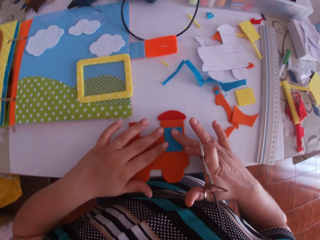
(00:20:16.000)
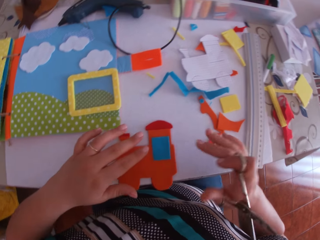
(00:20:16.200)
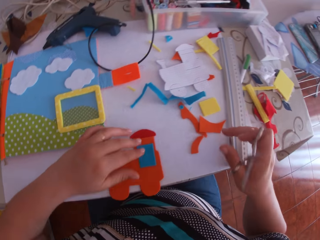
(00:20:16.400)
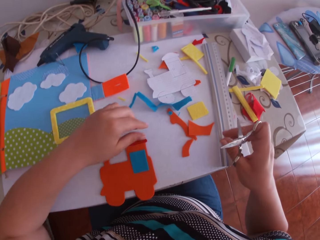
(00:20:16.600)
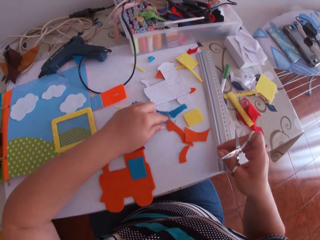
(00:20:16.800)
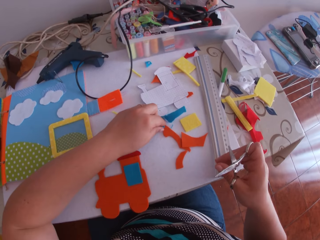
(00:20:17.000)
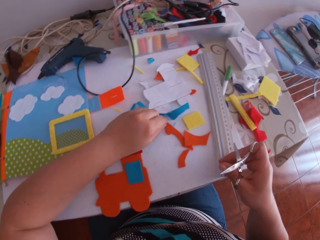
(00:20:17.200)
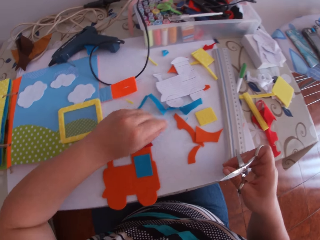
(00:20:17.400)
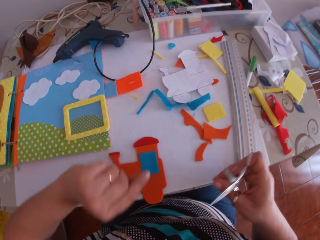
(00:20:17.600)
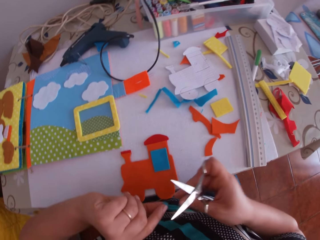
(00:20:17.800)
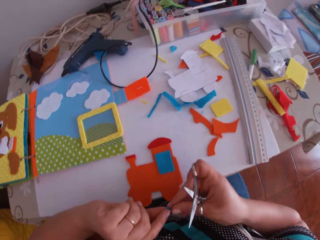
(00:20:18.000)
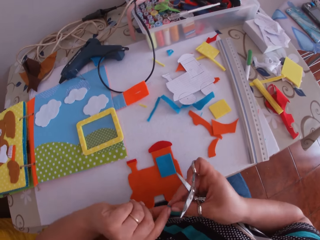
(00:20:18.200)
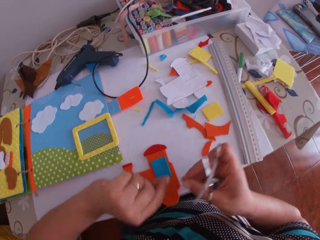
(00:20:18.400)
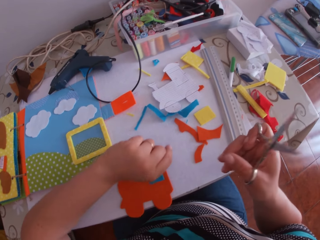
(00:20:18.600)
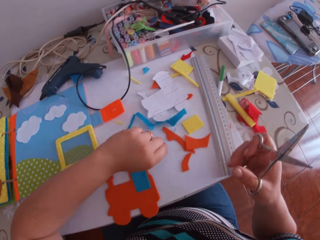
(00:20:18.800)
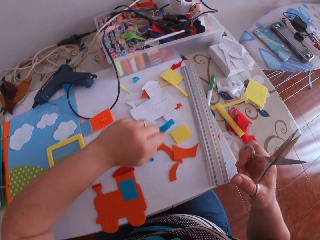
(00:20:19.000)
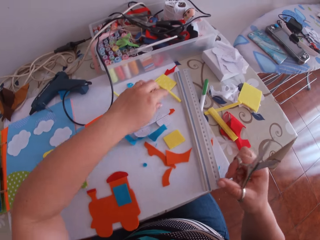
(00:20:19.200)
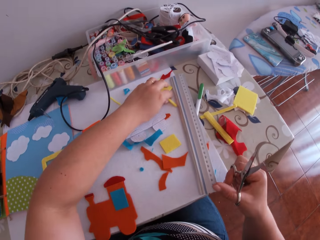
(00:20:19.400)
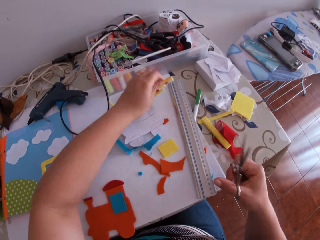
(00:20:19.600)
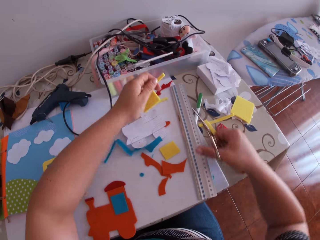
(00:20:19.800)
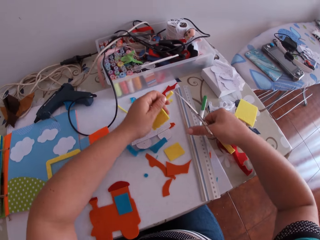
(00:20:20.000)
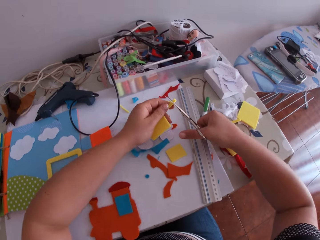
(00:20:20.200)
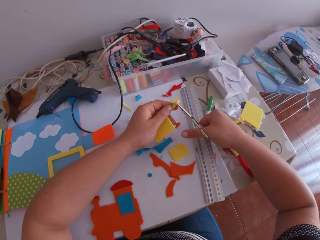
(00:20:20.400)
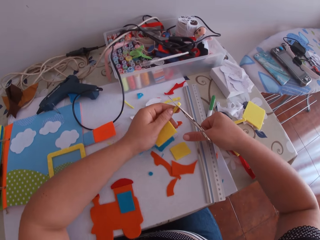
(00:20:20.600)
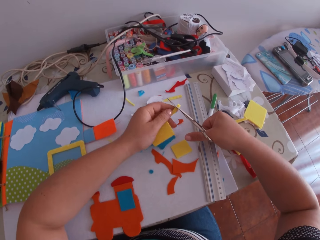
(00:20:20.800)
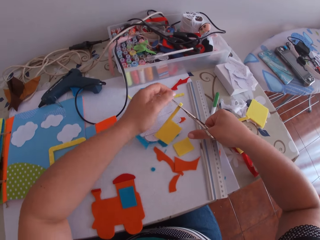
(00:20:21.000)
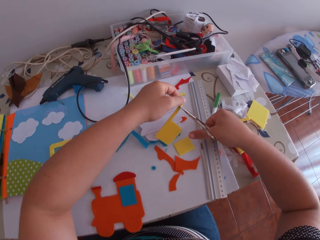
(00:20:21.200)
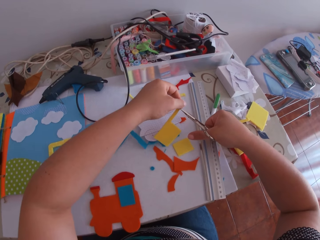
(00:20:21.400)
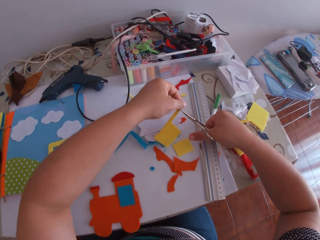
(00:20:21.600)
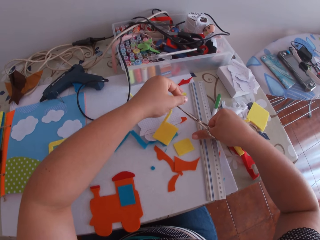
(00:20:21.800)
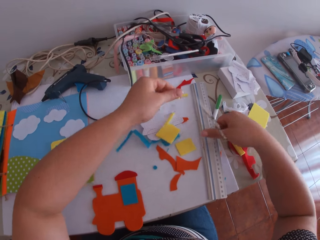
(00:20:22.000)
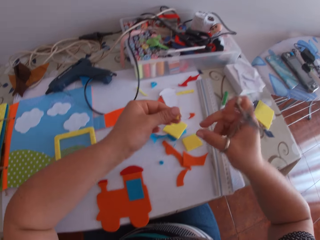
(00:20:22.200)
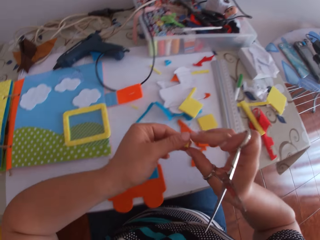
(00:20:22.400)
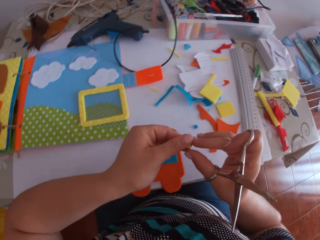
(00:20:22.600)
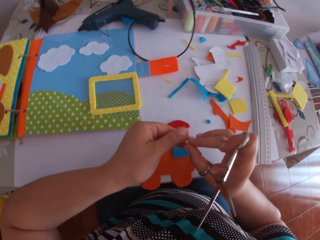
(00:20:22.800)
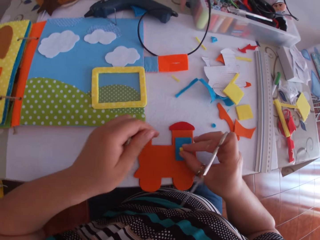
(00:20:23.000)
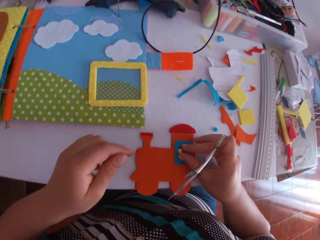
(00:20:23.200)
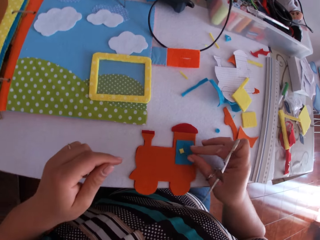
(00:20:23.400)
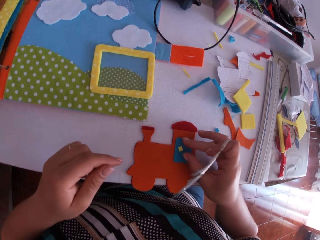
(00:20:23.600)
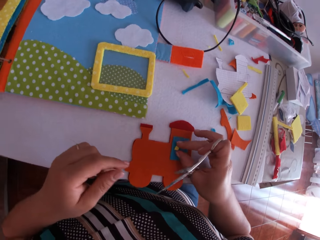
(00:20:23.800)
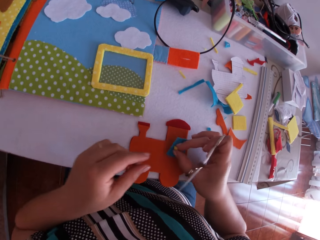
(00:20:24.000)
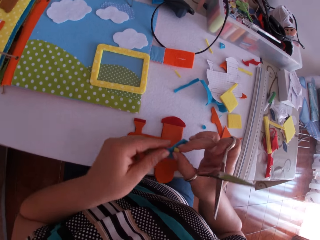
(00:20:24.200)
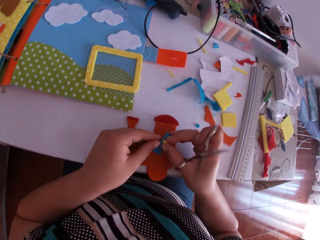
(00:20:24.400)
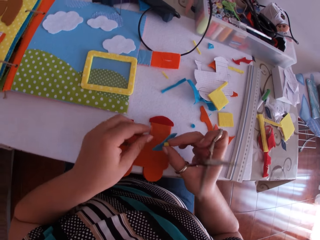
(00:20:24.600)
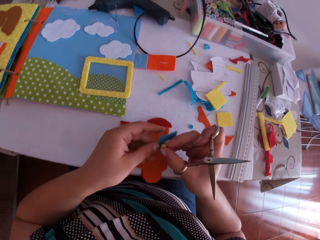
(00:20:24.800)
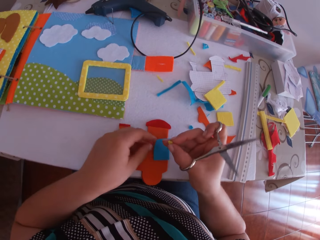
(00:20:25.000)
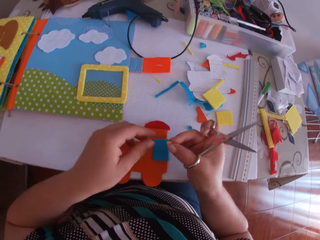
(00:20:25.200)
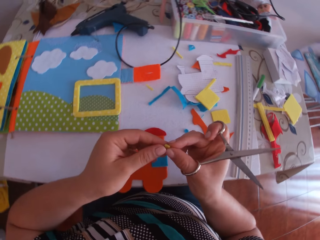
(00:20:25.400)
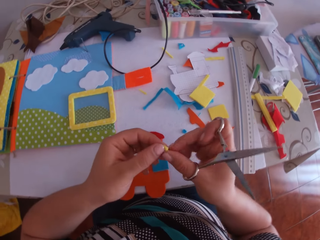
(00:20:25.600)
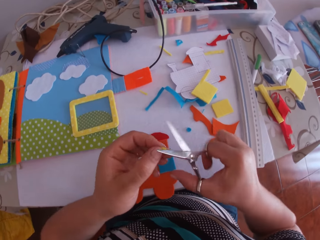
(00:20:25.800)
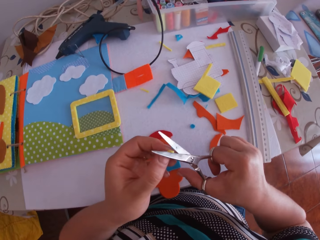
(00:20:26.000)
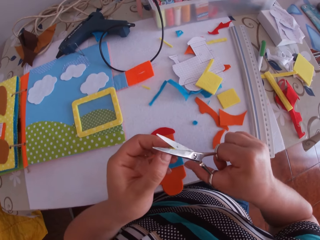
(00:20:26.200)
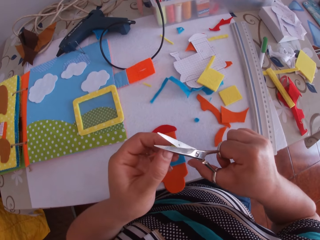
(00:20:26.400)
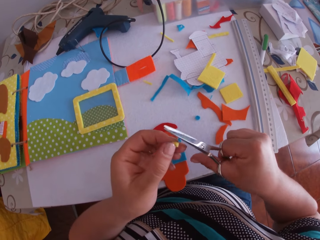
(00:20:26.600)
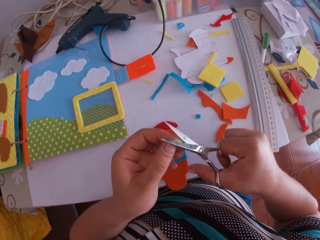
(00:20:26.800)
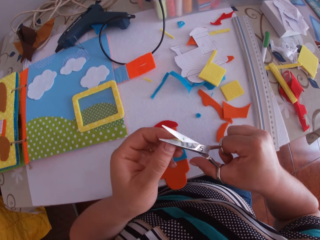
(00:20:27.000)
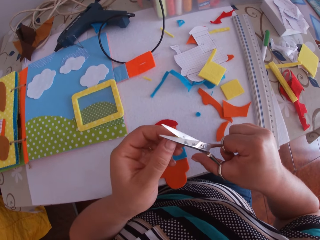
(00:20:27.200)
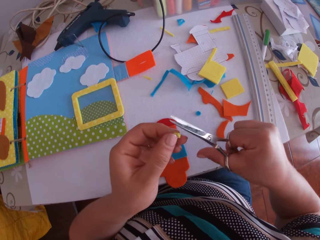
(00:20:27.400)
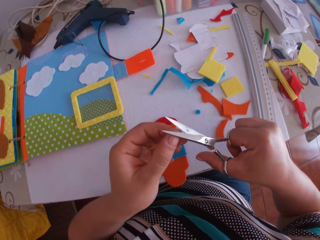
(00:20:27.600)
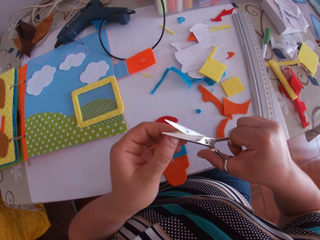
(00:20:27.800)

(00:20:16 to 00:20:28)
The camera wearer touches the felt material. She swings her hand. She picks a piece of the blue cardboard with her left hand. She holds the piece of blue cardboard with both hands. She swings her hand. She swings her hand again. She drops the felt material. She swings her hand. She picks the yellow cardboard with her left hand. She swings her hand. She holds the felt material with a pair of scissors. She cuts a piece from the yellow cardboard with the scissors in her right hand. She swings her hand. She holds the felt material. She swings her hand. She holds the felt material. She places the piece of yellow cardboard on the cardboards with her right hand. She swings her hand. She picks the felt material. She swings her hand. She drops the felt material. She swings her hand. She holds the felt material. She swings her hand. She trims the piece of yellow cardboard with the scissors in her right hand.

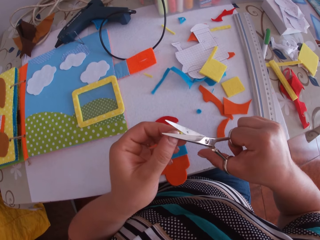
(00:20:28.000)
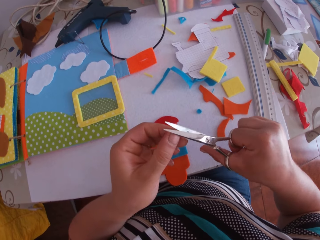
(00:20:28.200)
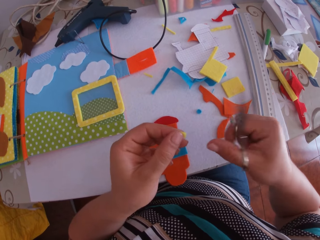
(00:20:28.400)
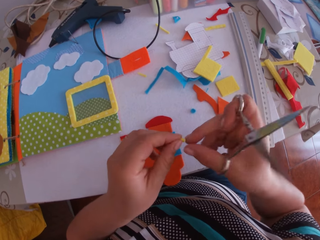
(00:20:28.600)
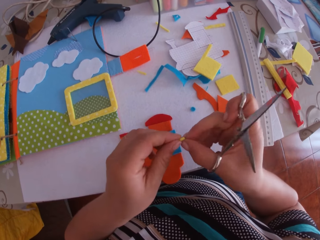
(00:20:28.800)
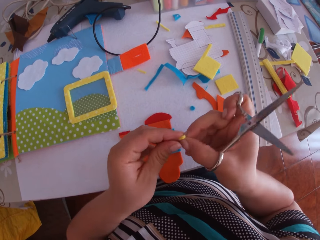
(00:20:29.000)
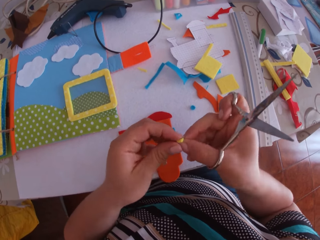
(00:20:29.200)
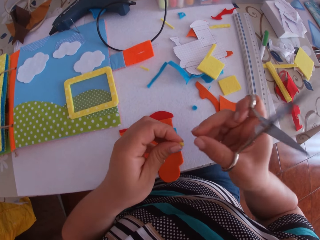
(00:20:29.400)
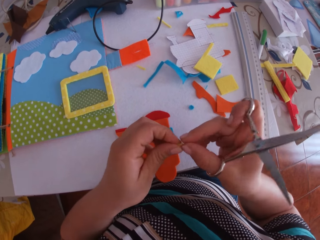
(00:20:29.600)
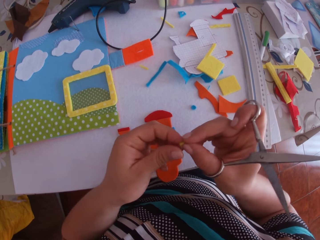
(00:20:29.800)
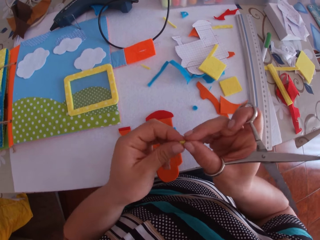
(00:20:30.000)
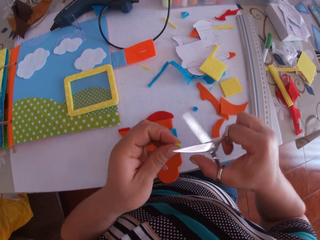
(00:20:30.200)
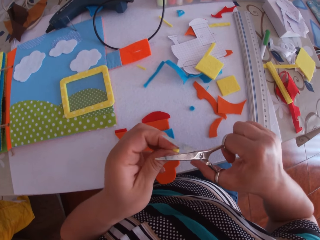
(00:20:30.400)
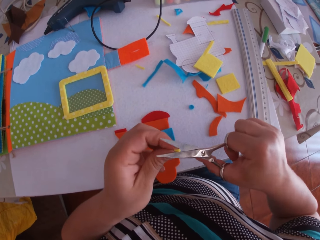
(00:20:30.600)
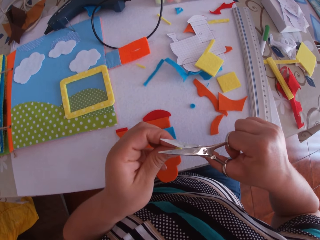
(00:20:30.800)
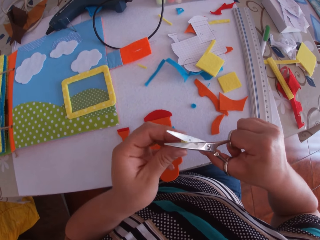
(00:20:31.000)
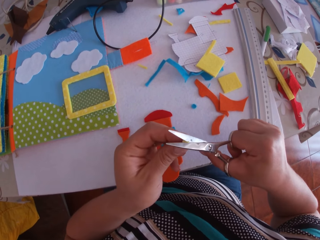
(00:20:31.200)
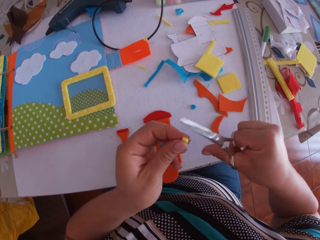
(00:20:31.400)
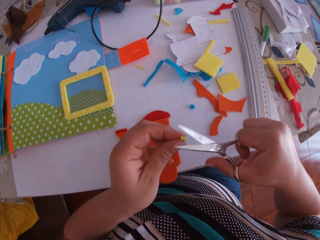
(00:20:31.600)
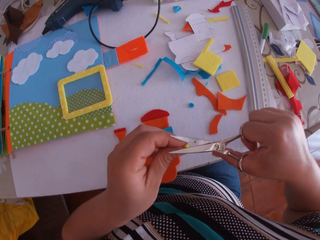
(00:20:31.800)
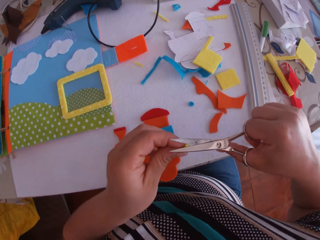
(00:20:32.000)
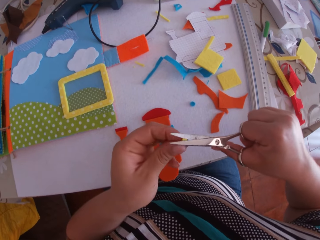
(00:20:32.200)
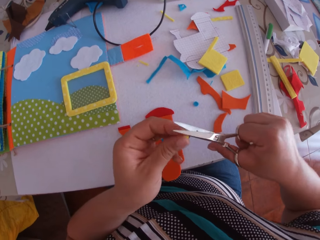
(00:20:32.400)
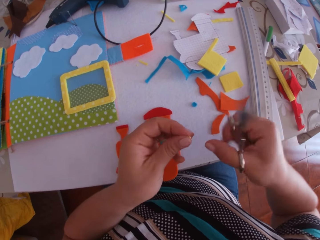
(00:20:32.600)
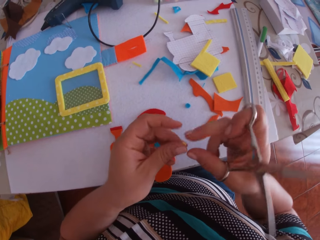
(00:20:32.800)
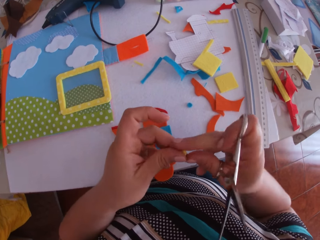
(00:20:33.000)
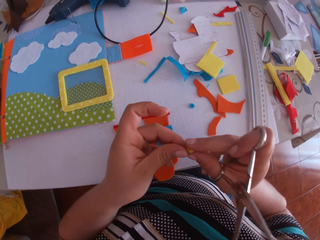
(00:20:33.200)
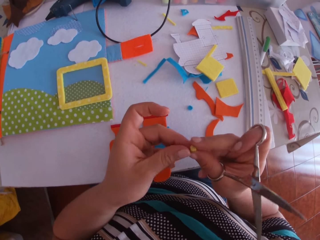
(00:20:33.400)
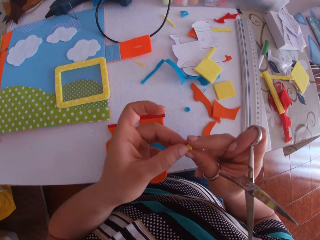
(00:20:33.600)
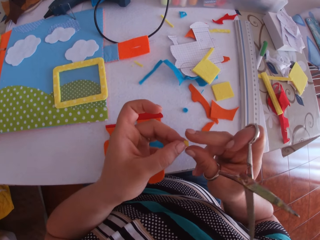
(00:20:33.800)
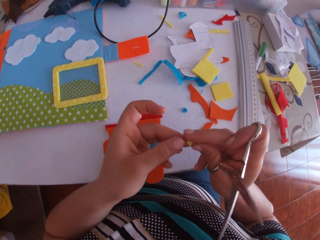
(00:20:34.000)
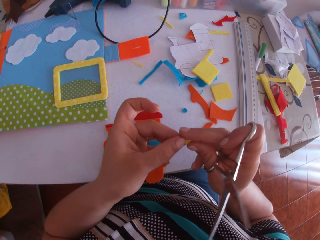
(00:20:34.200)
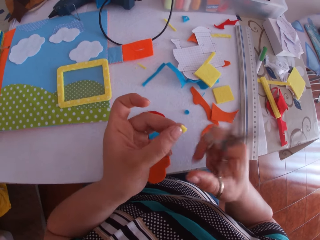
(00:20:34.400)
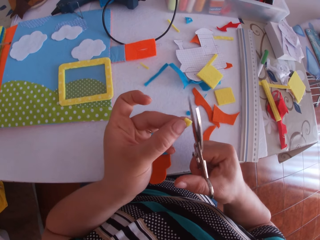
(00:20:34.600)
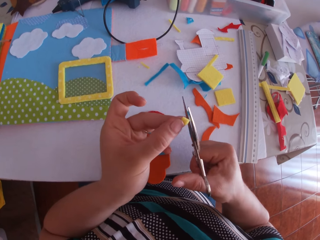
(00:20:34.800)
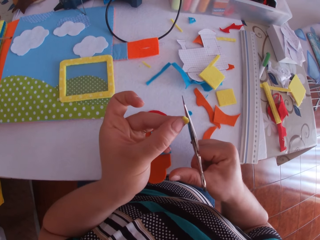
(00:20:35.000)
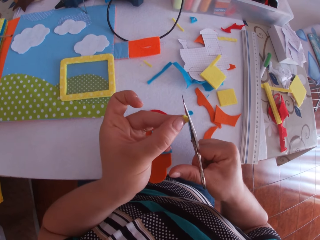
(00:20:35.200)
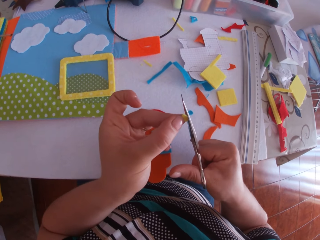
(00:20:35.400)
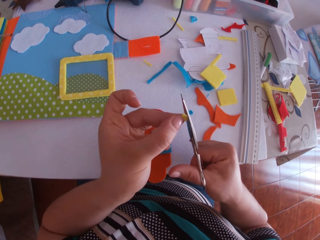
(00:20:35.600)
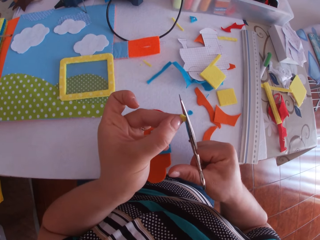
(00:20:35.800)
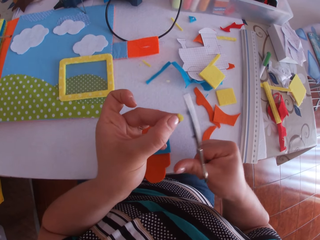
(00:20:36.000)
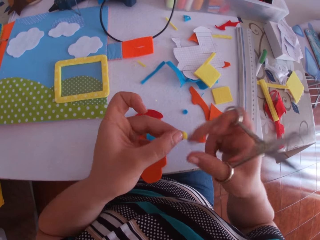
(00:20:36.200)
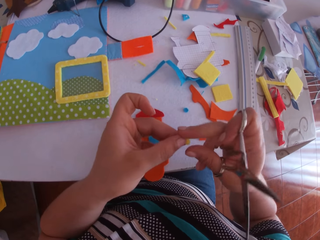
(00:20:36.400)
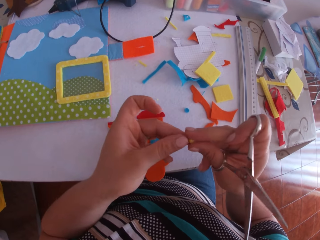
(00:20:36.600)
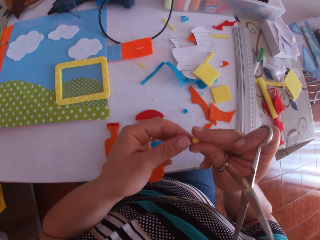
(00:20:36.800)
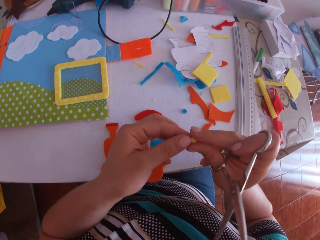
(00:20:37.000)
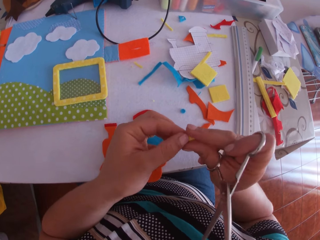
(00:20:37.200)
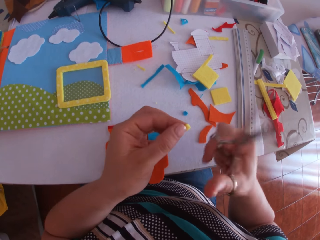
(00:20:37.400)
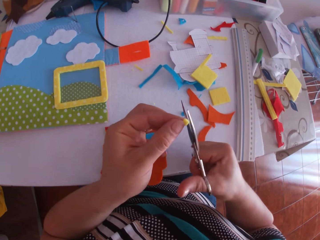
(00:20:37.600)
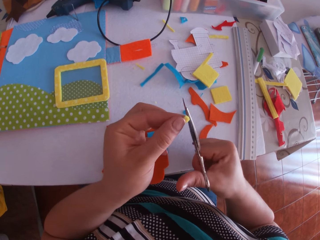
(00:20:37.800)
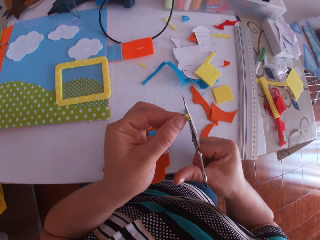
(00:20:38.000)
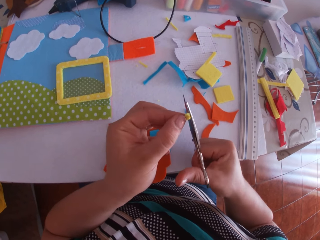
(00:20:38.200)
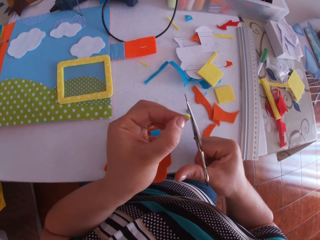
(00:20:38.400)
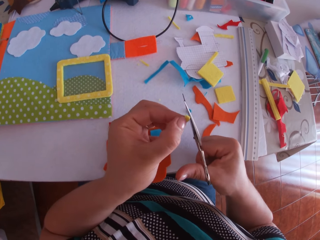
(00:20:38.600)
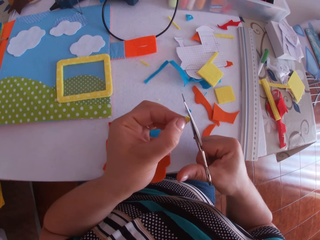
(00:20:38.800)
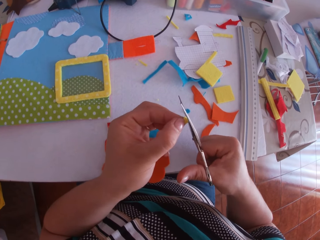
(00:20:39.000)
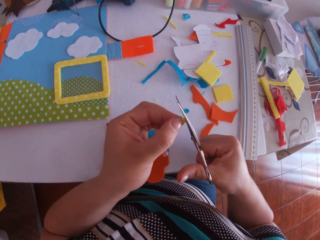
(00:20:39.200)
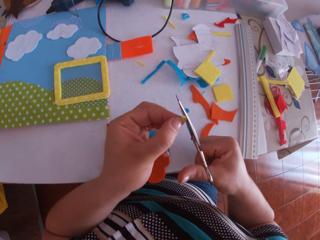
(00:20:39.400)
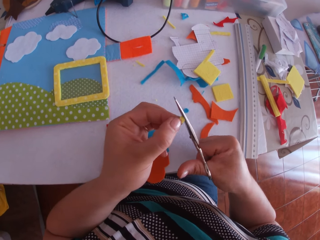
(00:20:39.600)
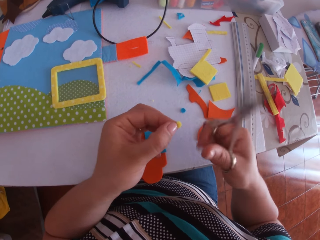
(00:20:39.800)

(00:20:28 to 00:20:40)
The camera wearer swings their hand. They hold the felt material. They swing their hand. They trim the felt material using a pair of scissors. They swing their hand. They hold the felt material. They swing their hand. They trim the felt material using the pair of scissors. They swing their hand. They hold the felt material. They swing their hand. They trim the felt material using the pair of scissors.
